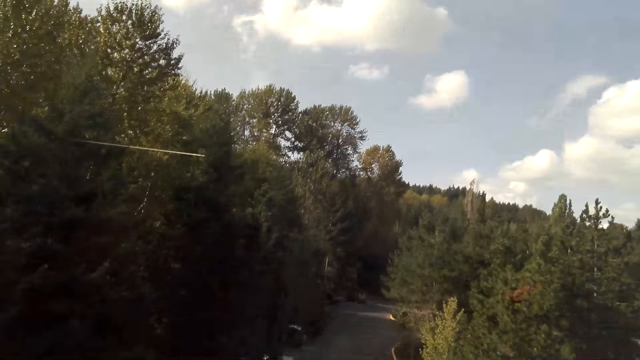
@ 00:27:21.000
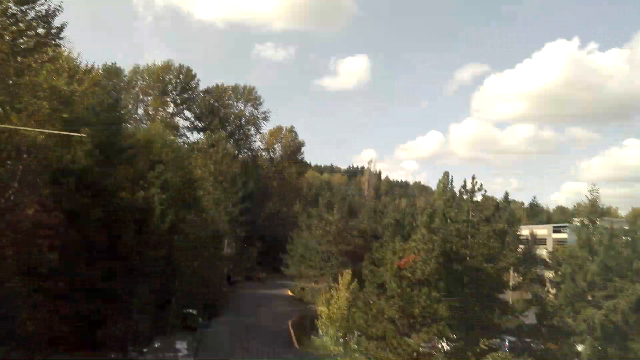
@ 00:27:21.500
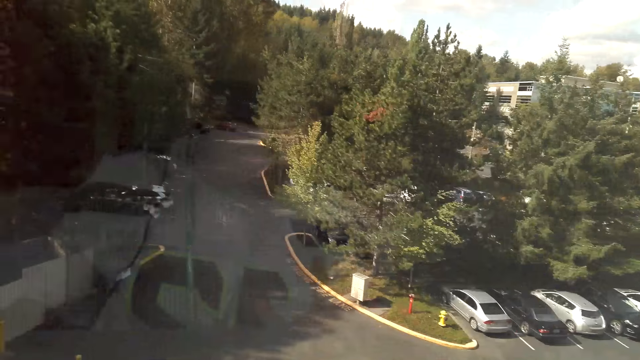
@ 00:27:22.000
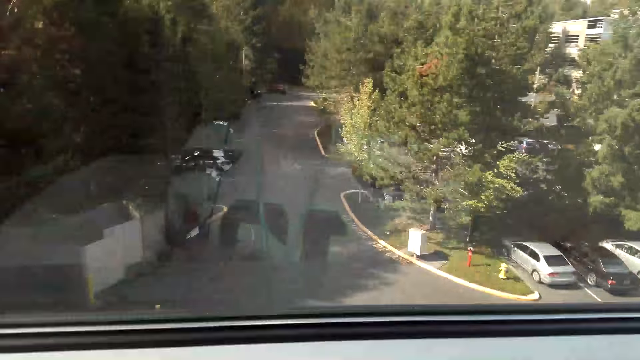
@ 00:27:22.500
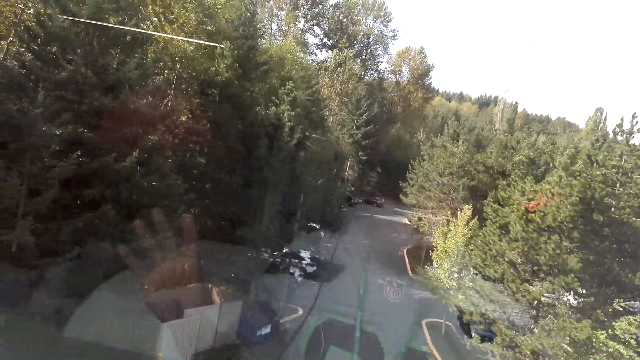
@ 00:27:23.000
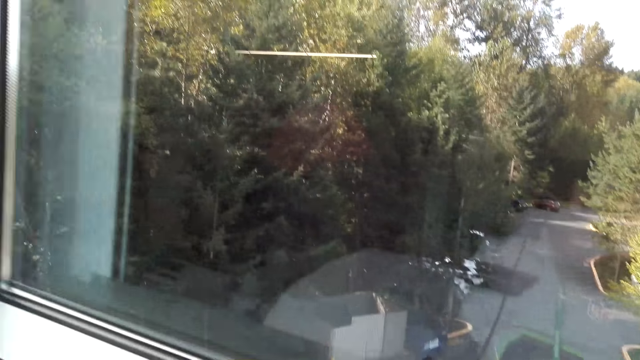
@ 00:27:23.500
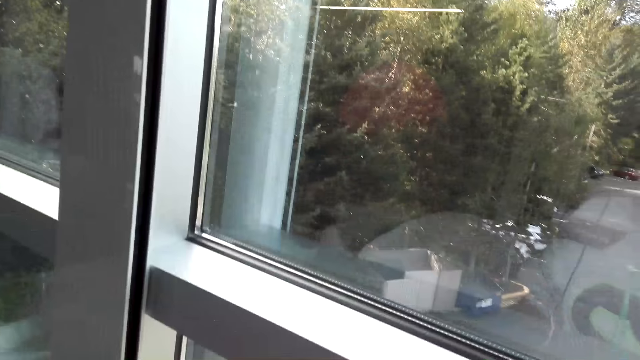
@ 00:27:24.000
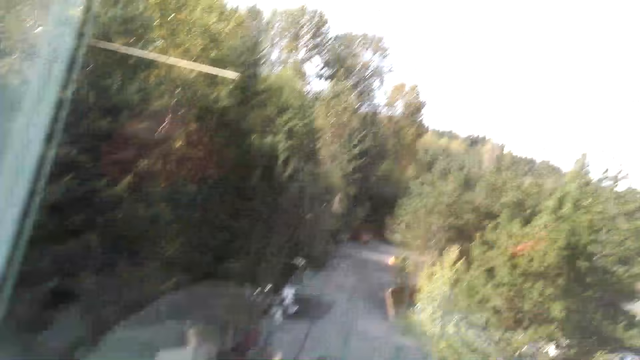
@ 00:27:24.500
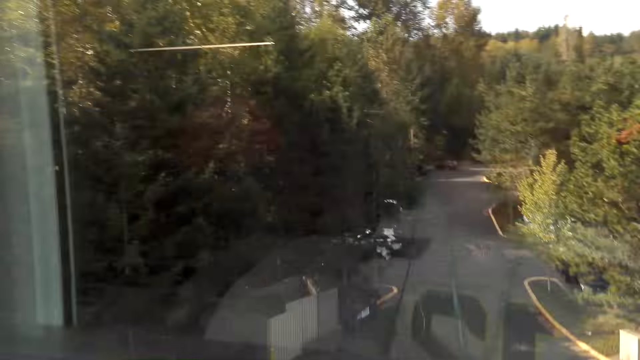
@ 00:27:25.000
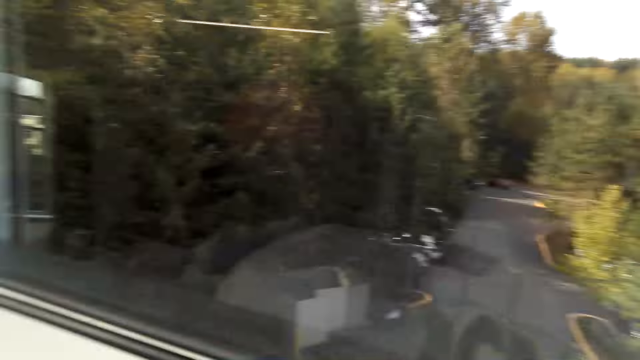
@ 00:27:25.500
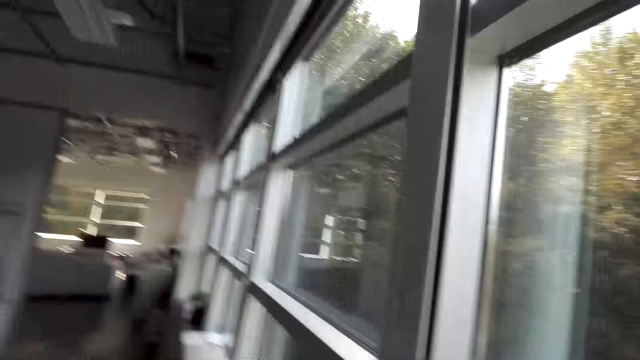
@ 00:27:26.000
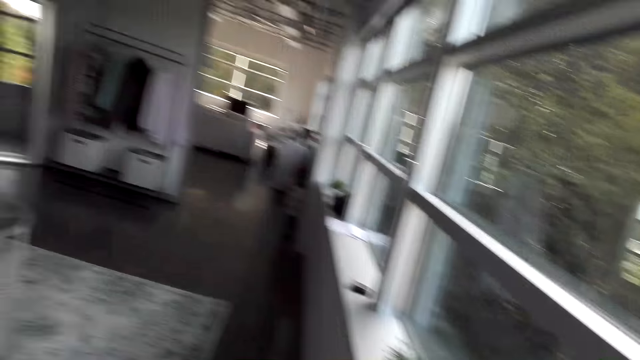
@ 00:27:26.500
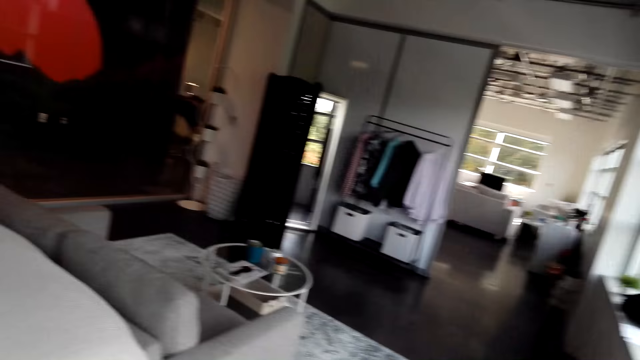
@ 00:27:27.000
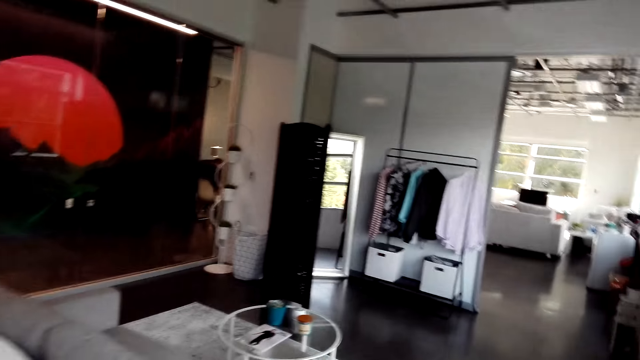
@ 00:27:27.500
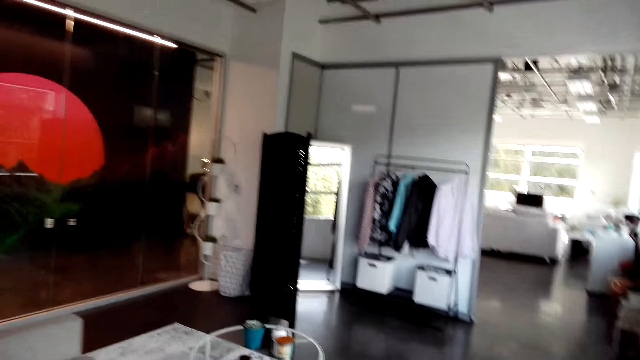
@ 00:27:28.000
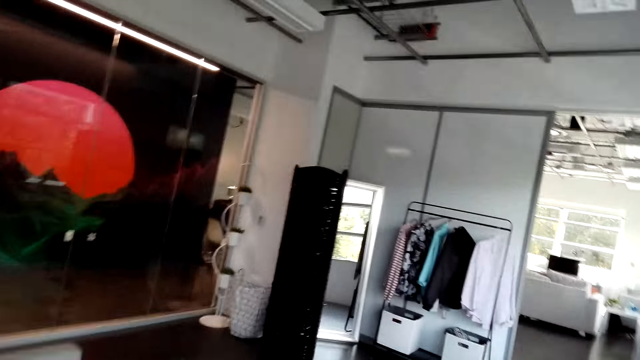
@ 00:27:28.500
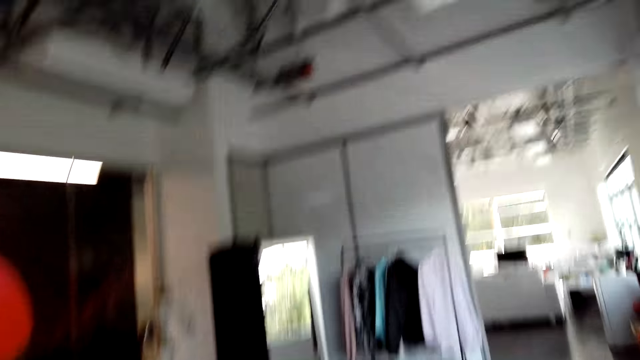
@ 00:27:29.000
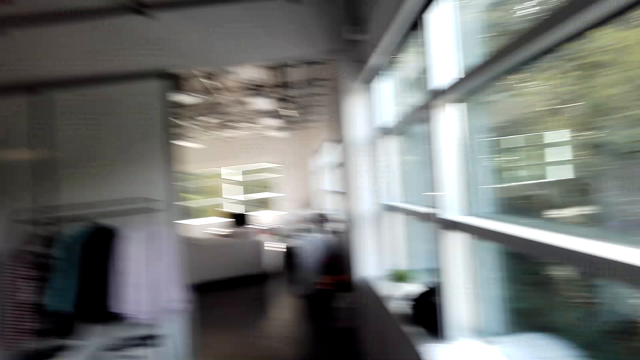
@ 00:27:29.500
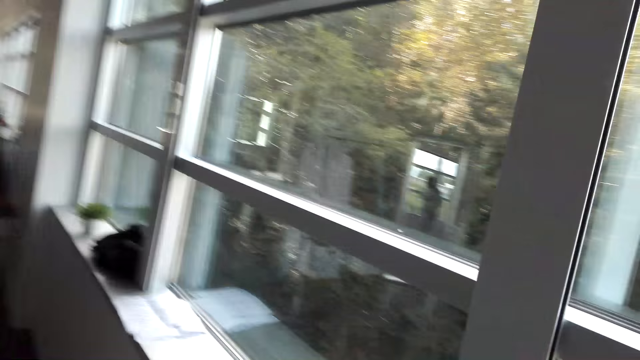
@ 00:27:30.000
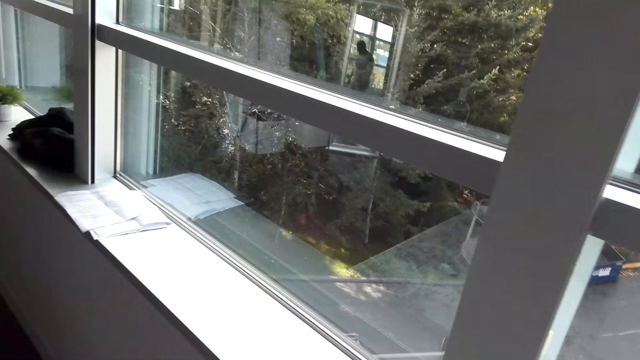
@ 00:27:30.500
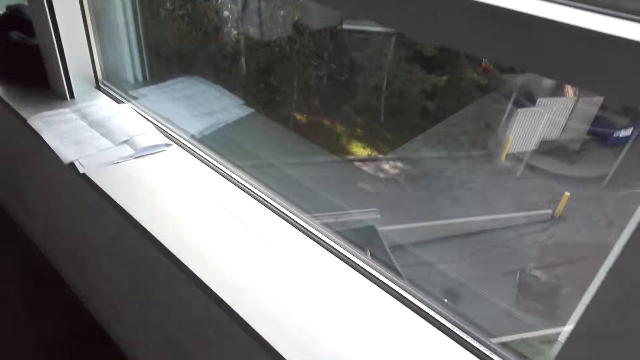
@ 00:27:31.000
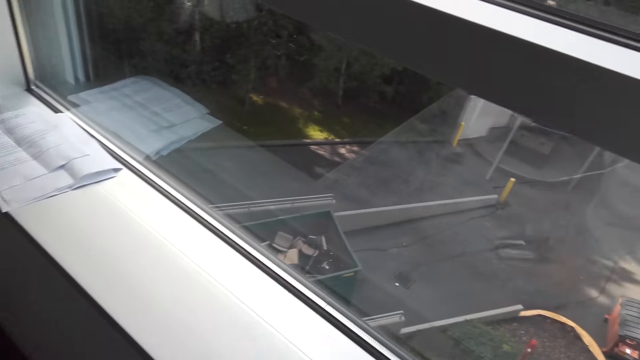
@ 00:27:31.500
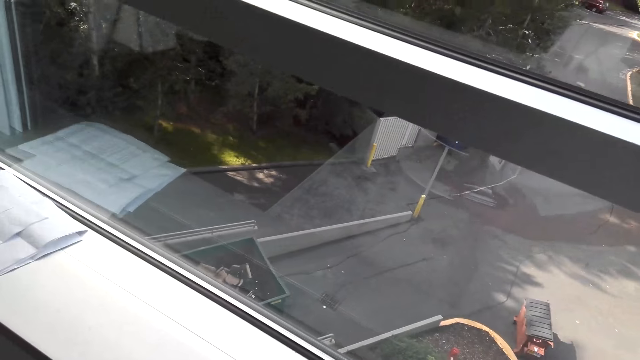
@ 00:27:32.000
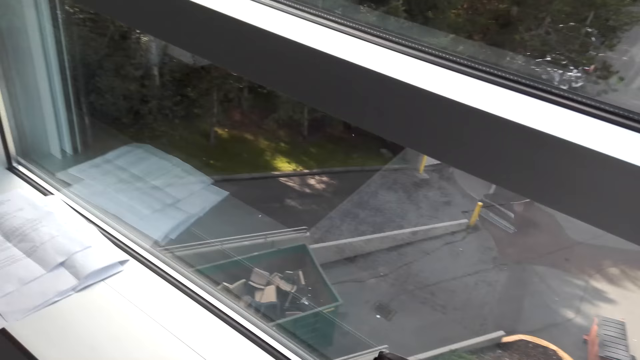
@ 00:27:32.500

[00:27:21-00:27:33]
The camera wearer looks around the house. They move towards the mirror.

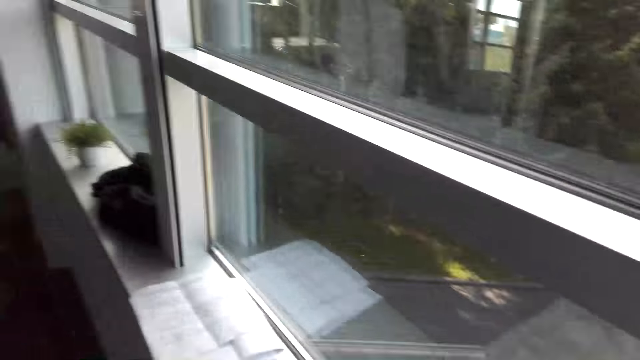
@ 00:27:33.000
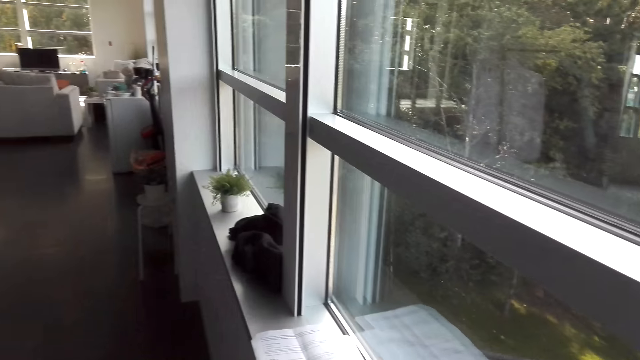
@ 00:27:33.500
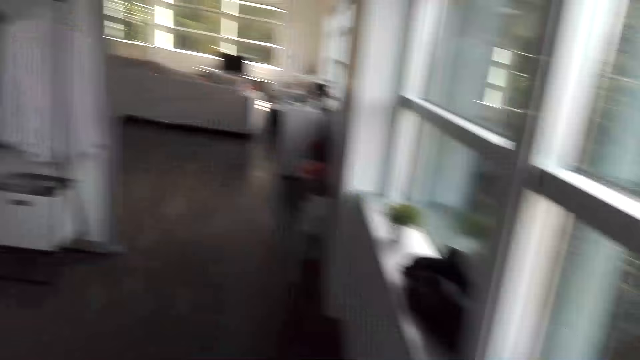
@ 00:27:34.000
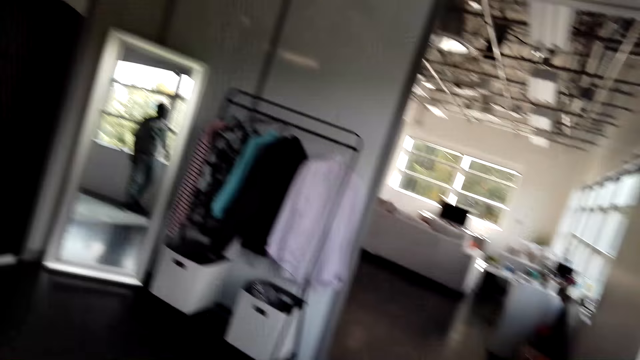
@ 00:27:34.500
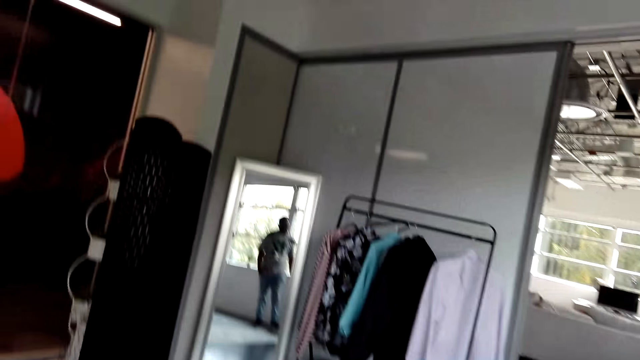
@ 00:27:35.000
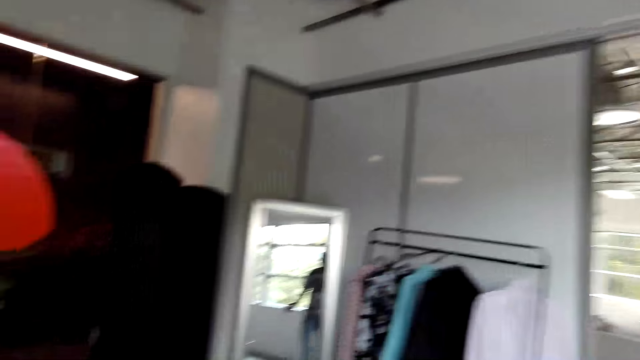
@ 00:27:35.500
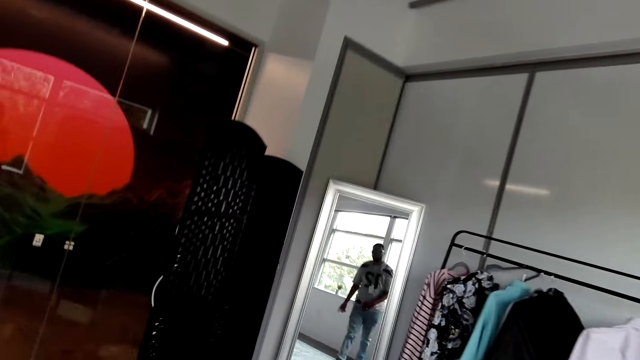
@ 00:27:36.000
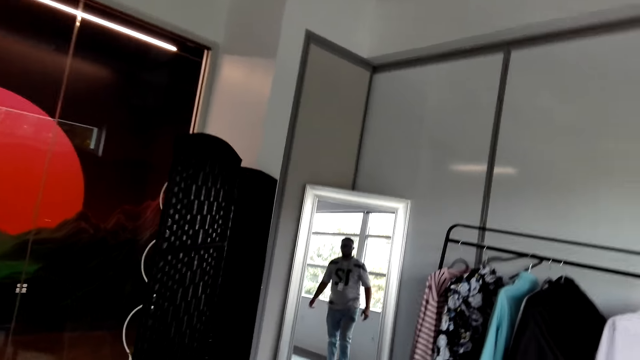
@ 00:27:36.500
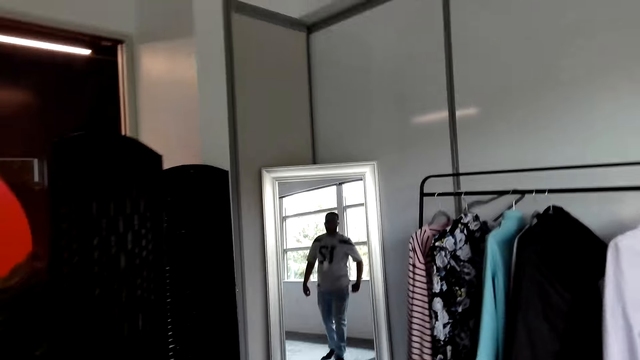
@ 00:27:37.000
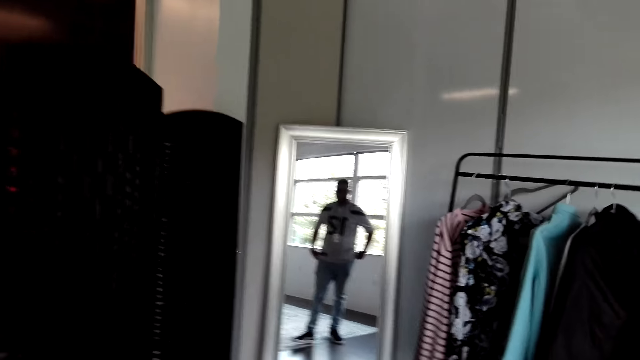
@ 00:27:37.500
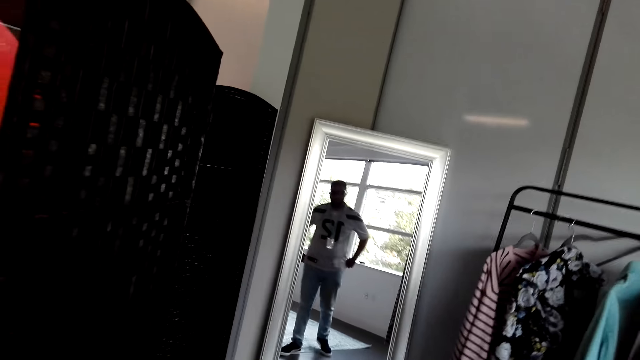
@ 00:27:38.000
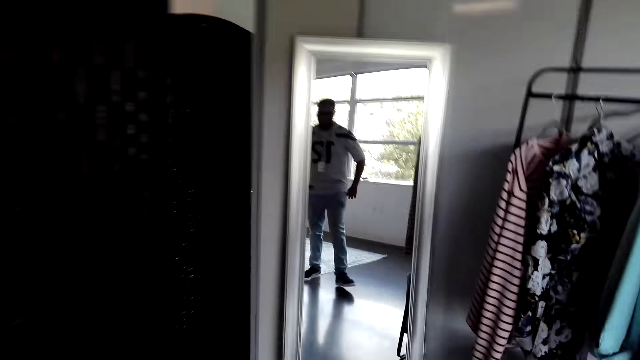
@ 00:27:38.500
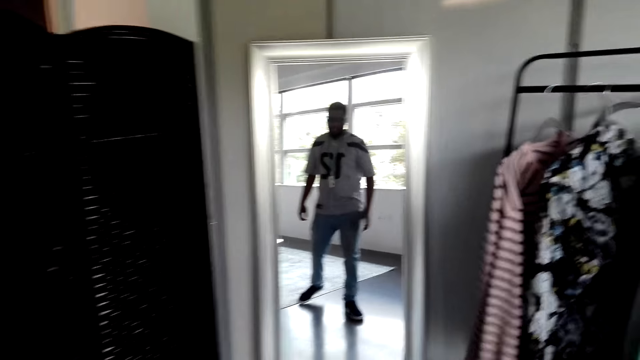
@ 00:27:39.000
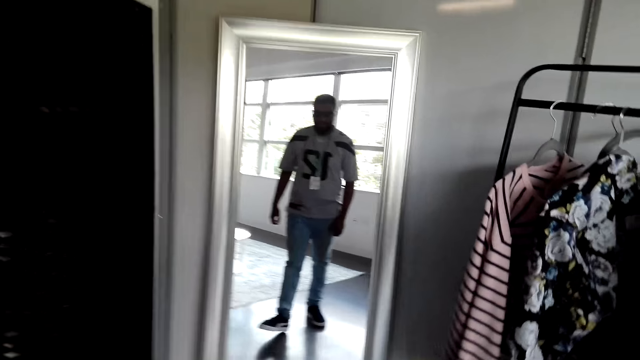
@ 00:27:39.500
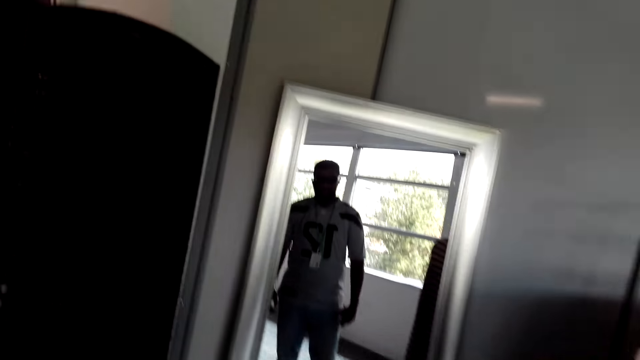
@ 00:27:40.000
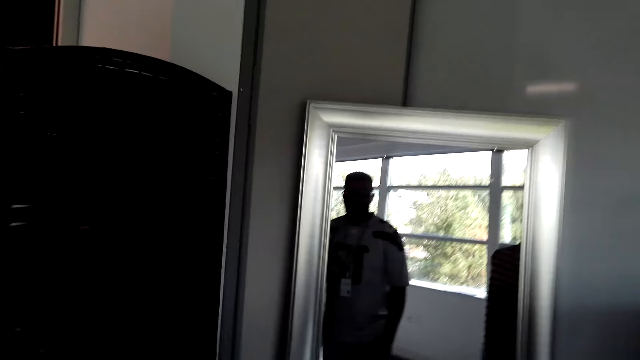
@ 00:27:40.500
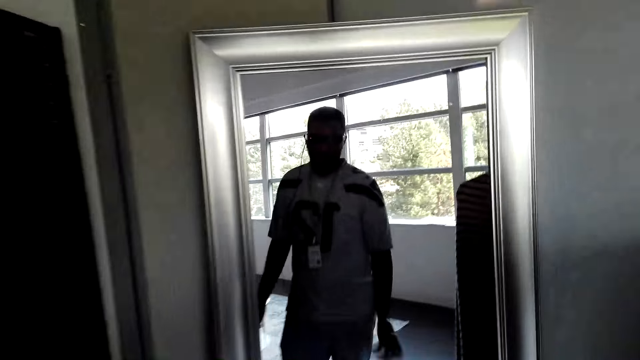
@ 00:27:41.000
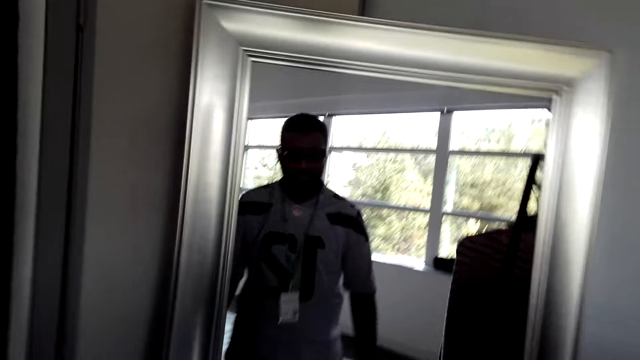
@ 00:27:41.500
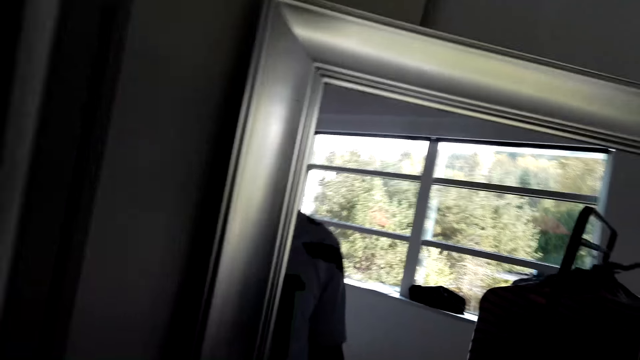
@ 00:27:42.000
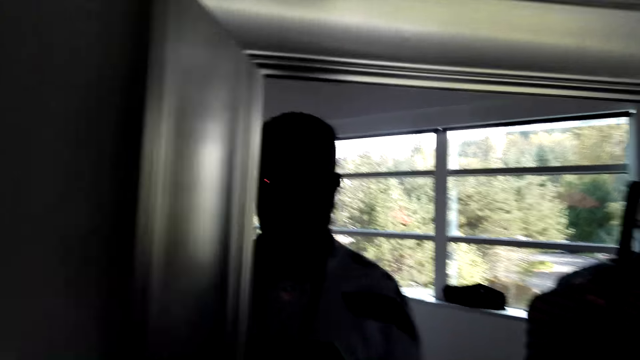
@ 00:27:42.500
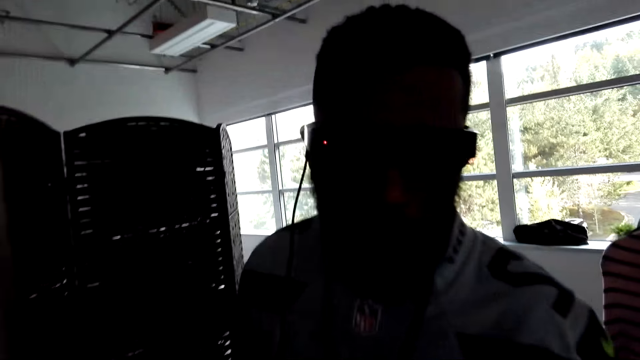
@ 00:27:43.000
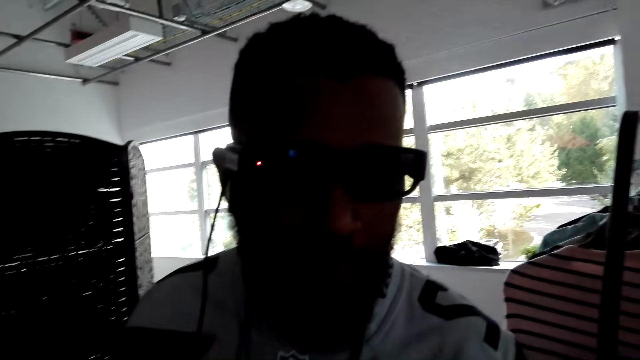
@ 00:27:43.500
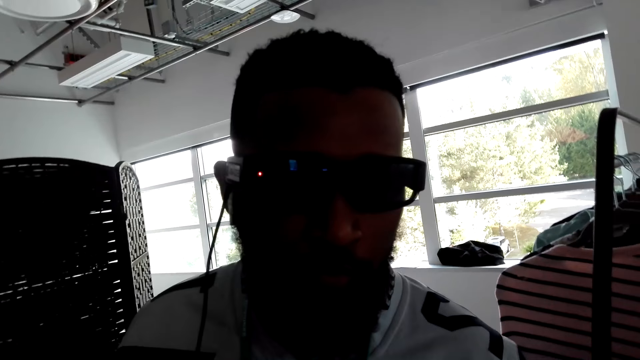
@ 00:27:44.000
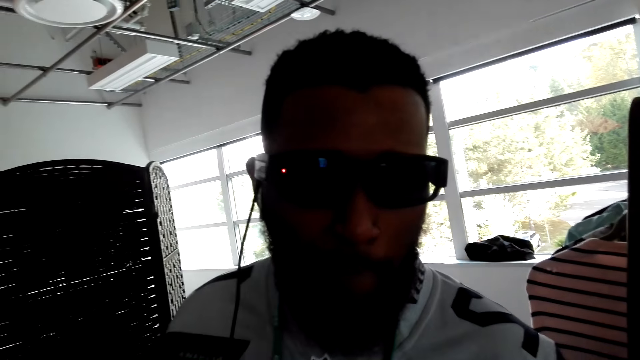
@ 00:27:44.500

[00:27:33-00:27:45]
The camera wearer walks towards the mirror. They look on the mirror. They stand in front of the mirror.
